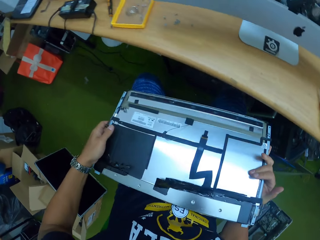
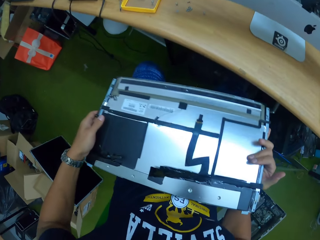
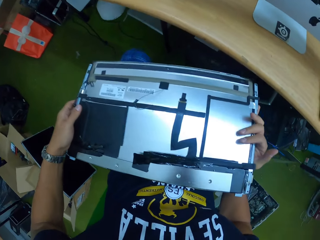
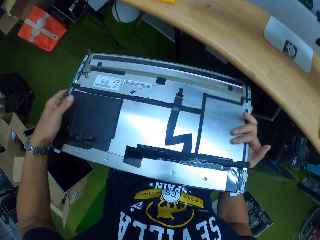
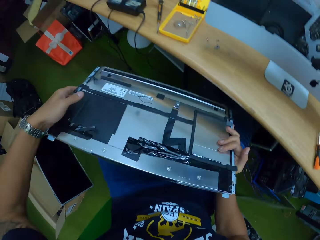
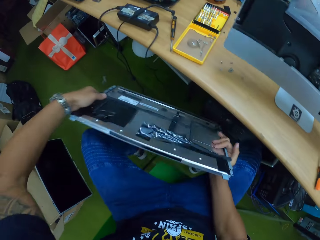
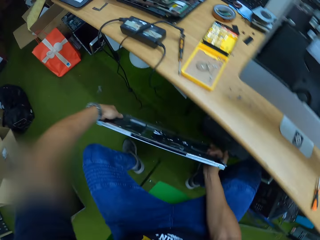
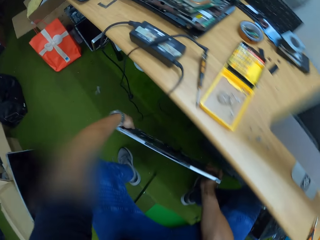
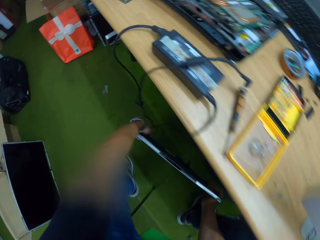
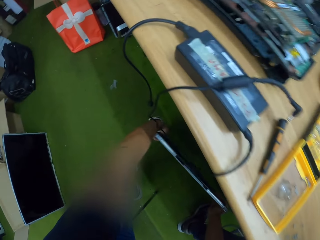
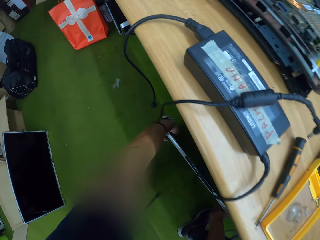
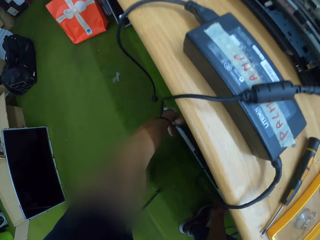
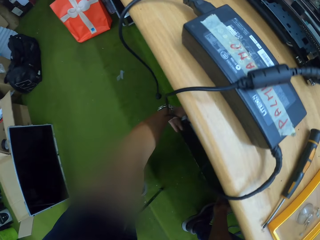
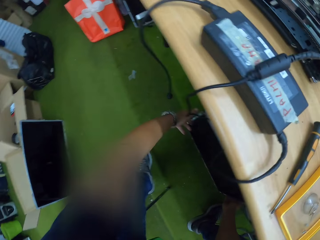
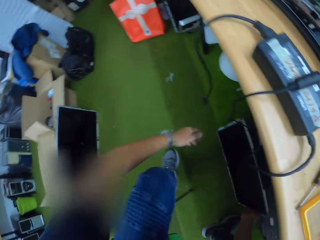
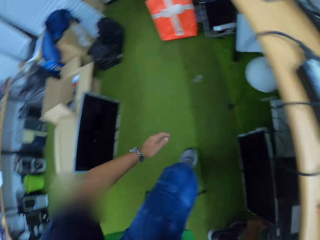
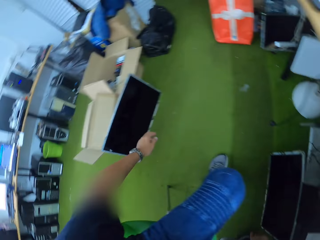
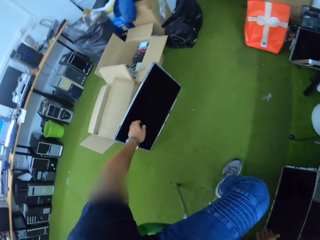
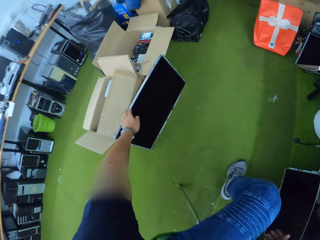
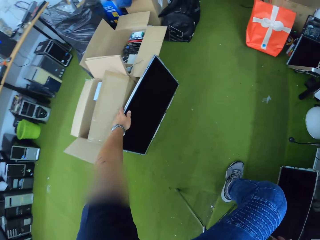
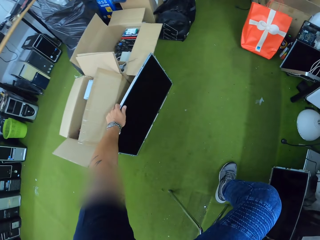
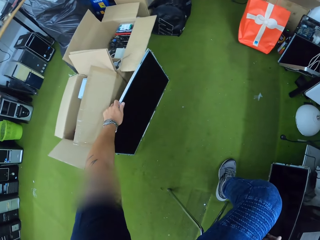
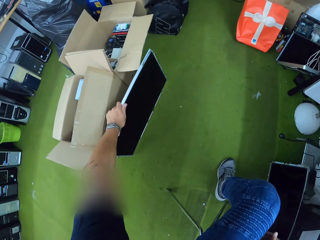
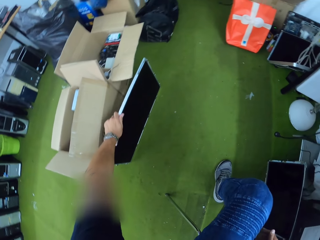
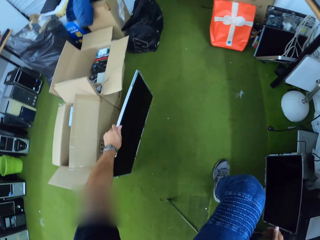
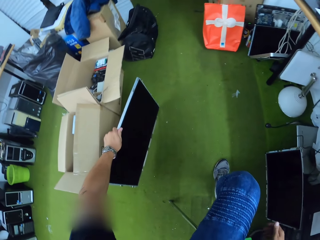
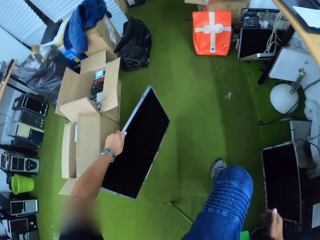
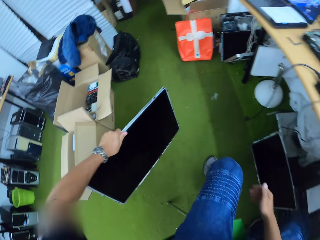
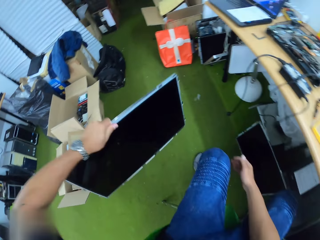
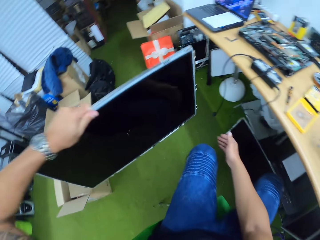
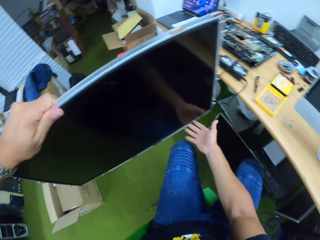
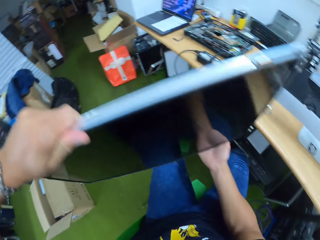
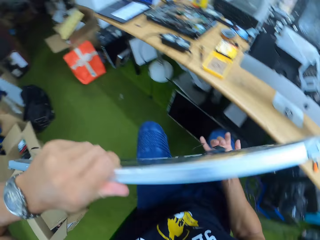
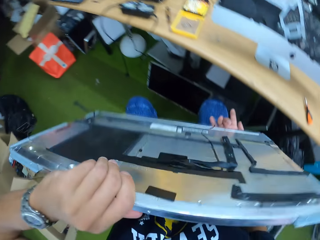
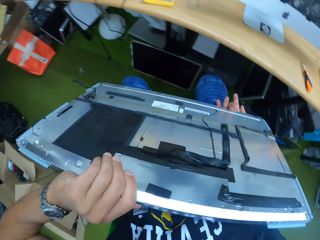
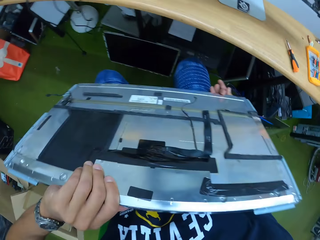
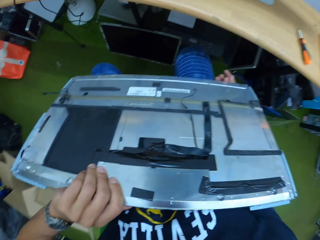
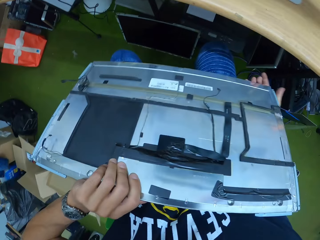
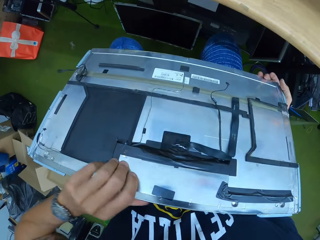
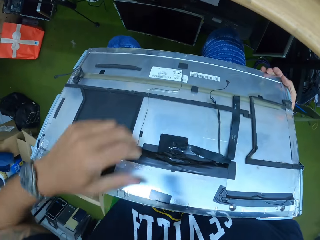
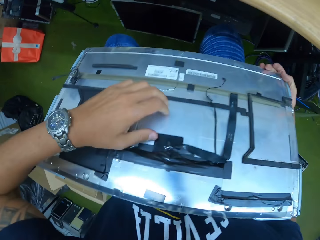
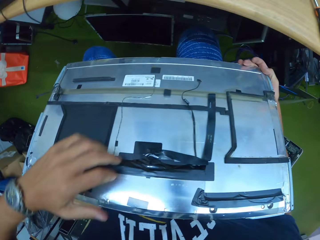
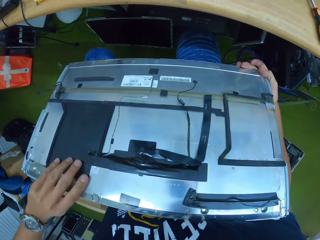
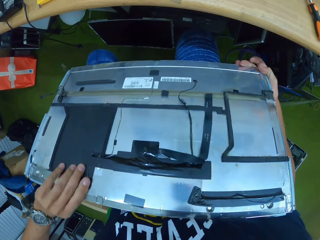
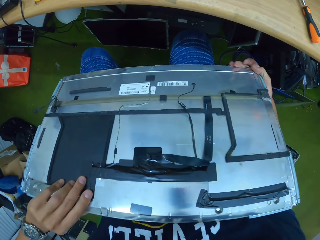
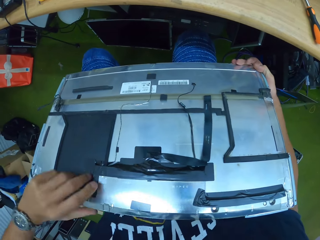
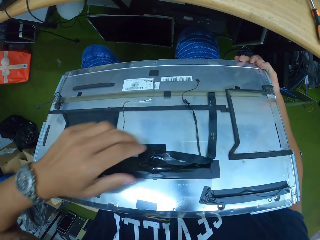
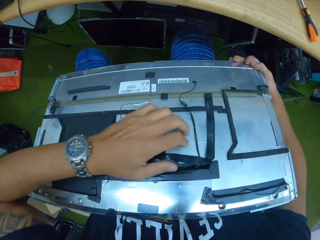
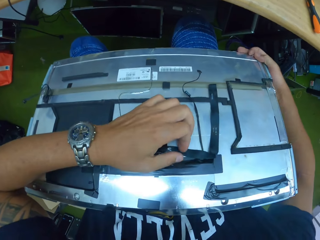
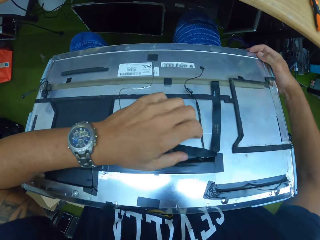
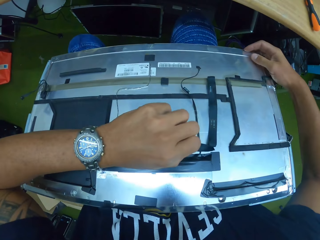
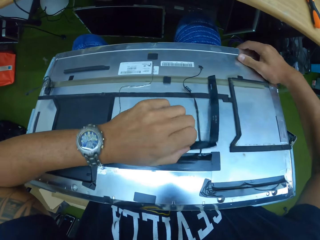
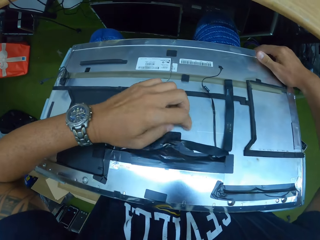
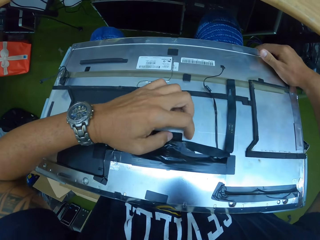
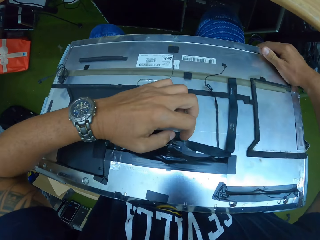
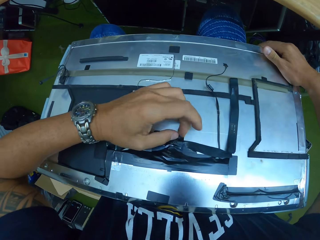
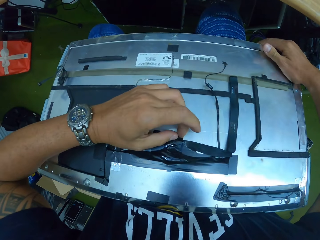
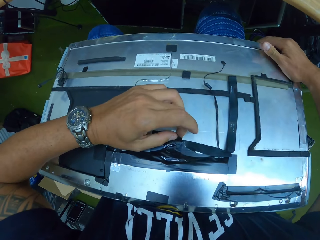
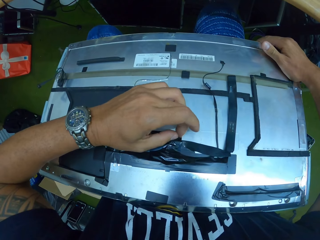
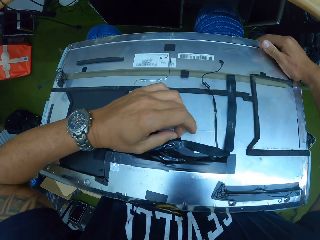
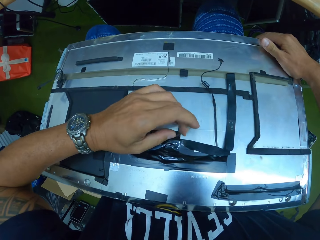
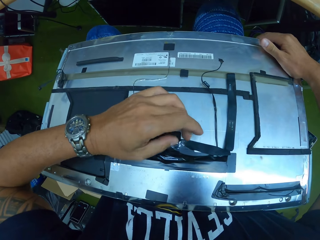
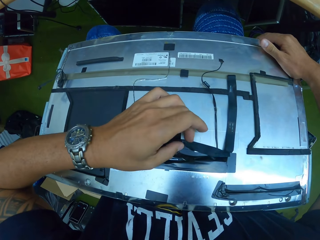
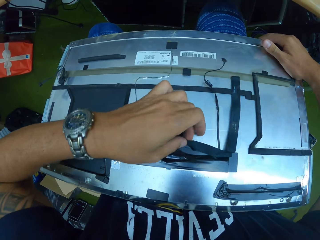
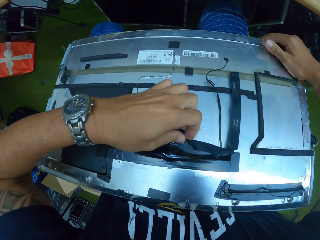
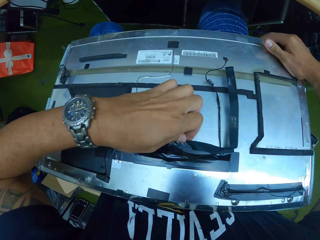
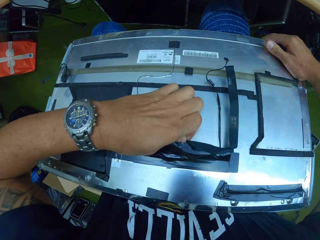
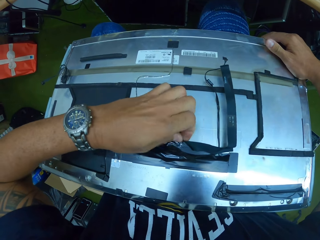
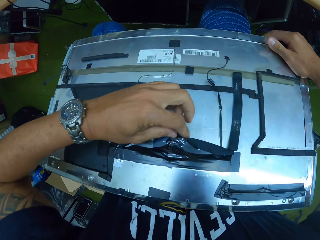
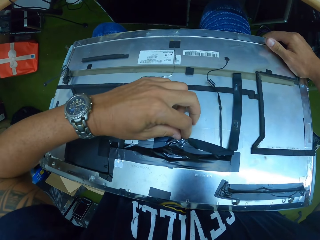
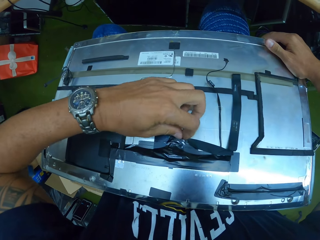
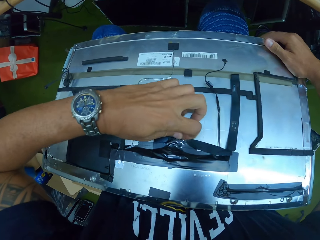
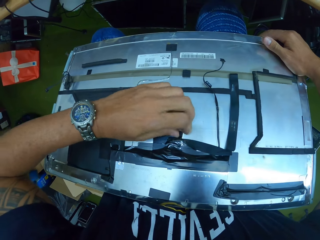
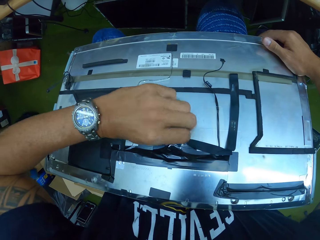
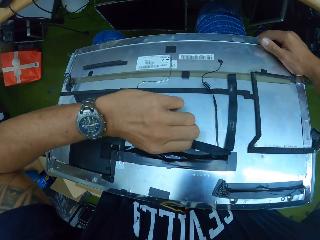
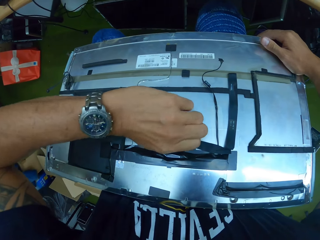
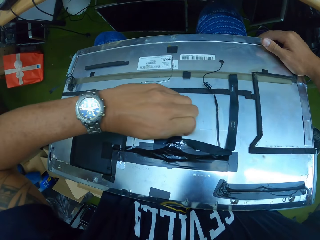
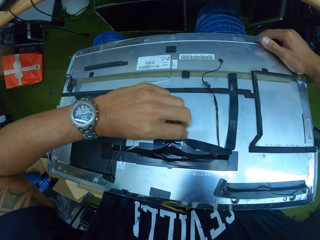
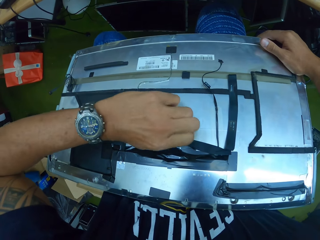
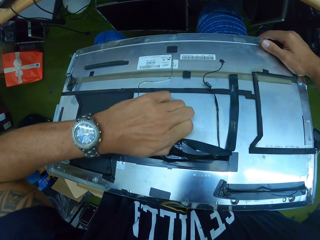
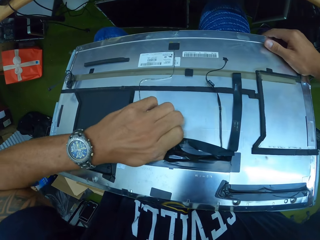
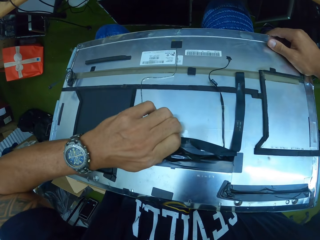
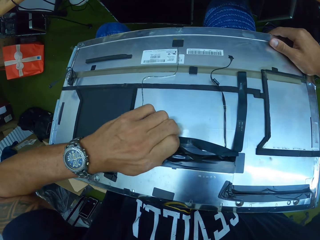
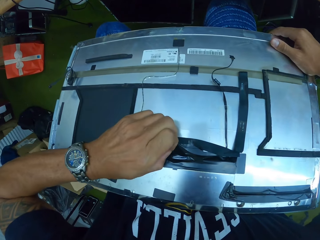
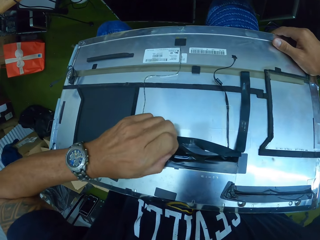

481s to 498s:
The camera wearer picks up the monitor. He places the screen on the floor with both hands. He picks the screen from the floor with his left hand. He holds the screen with both hands. He places the screen on the thigh. He stares at the back side of the screen. He pulls a tape on the screen with his left hand. He uncovers the cables.

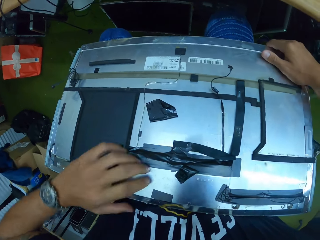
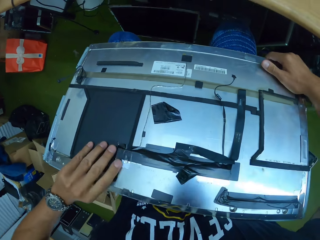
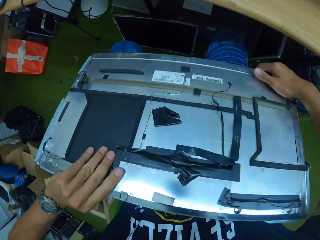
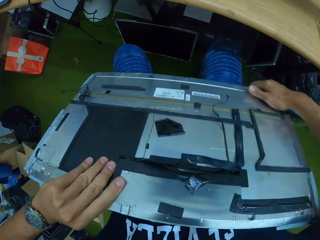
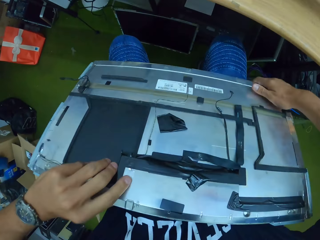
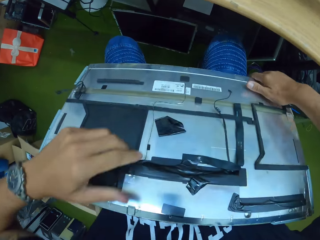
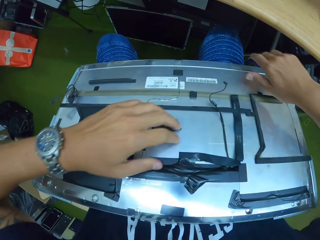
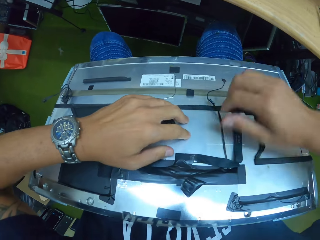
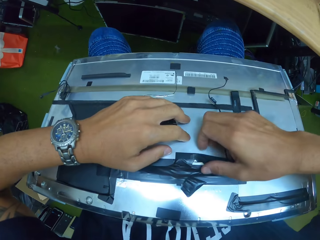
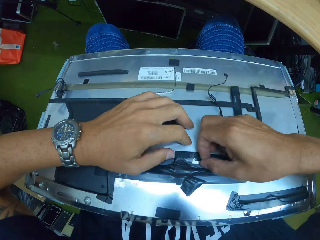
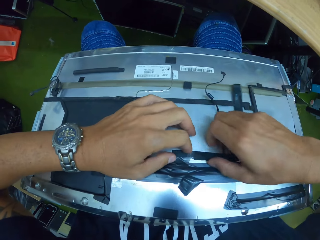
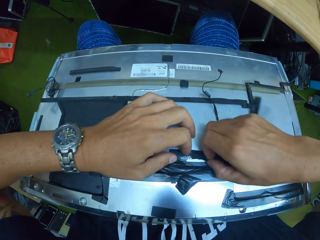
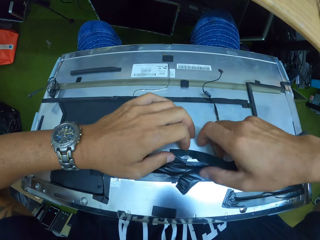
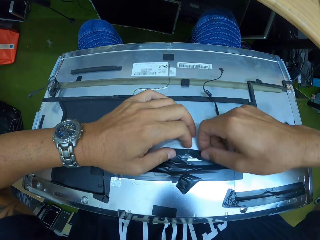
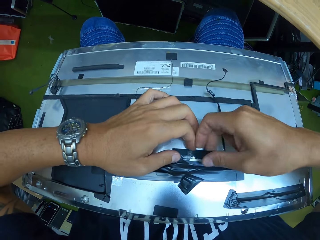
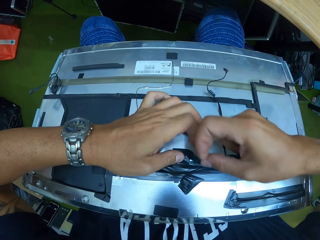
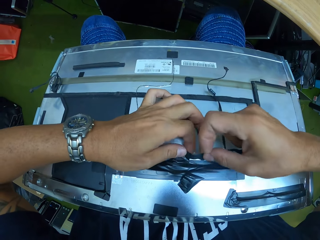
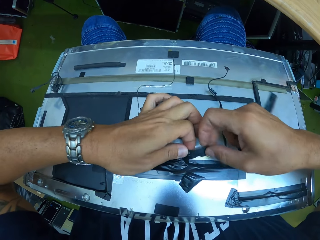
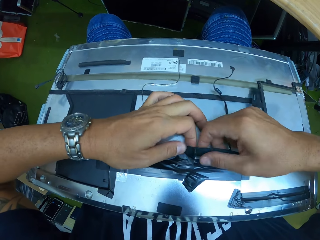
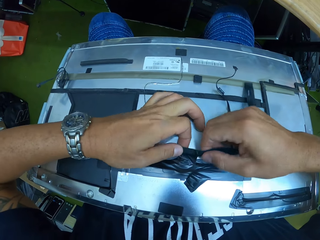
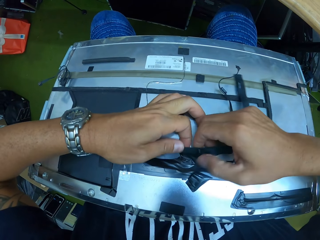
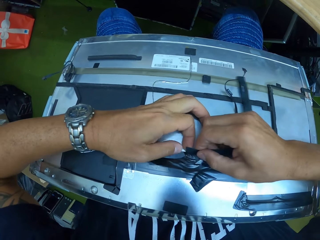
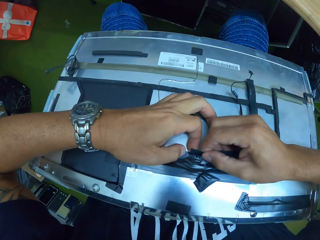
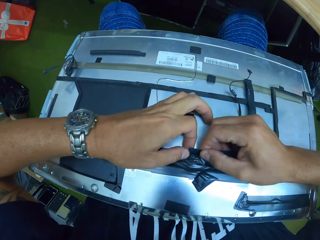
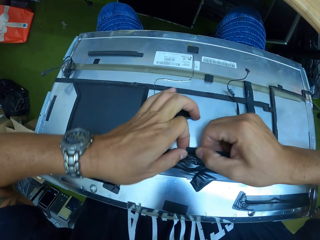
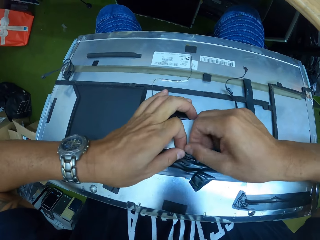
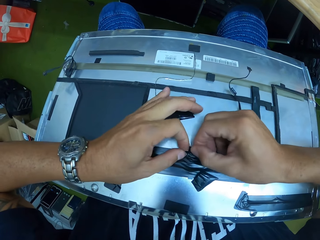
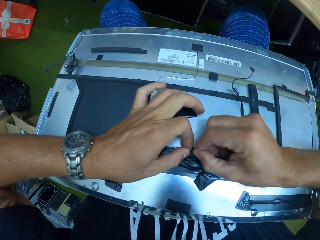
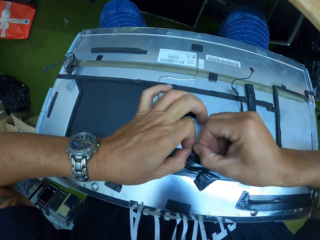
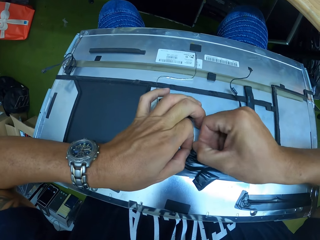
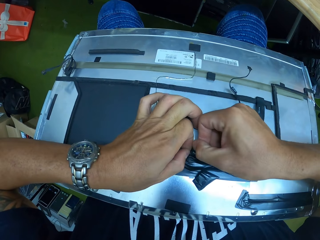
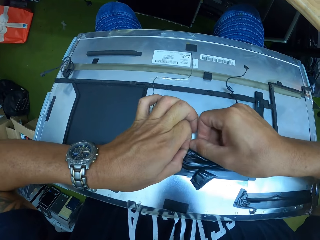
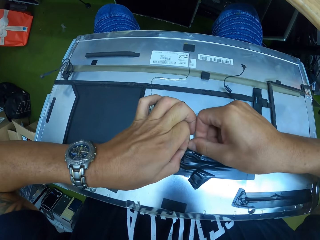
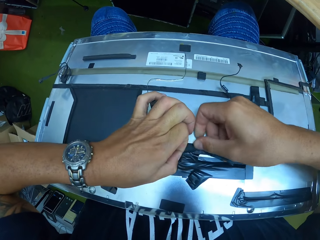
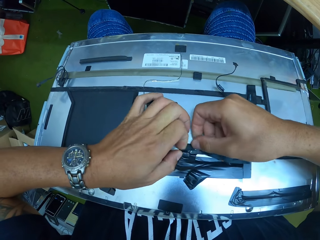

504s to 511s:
The camera wearer pulls the tape on the screen with both hands. He touches the cable on the screen with both hands.
